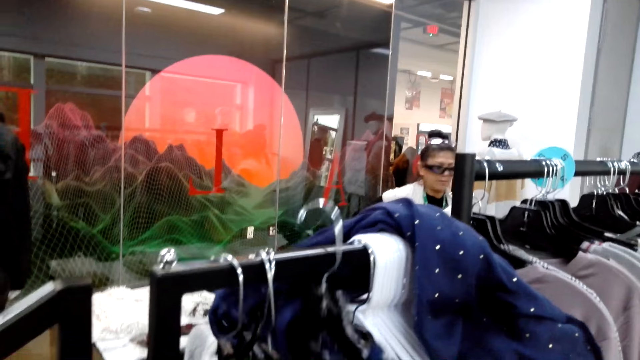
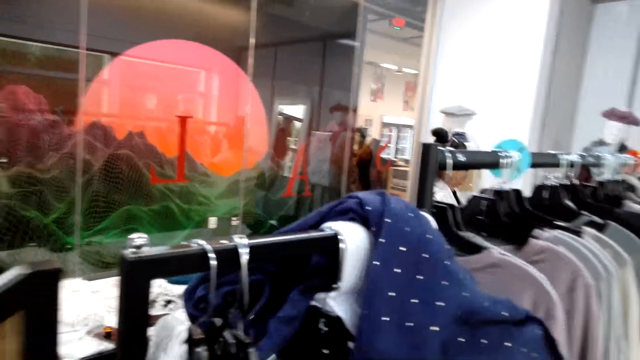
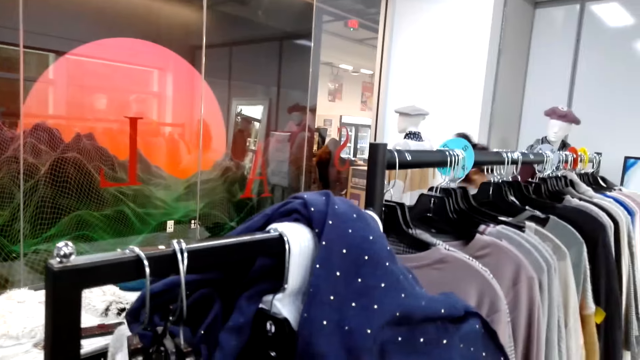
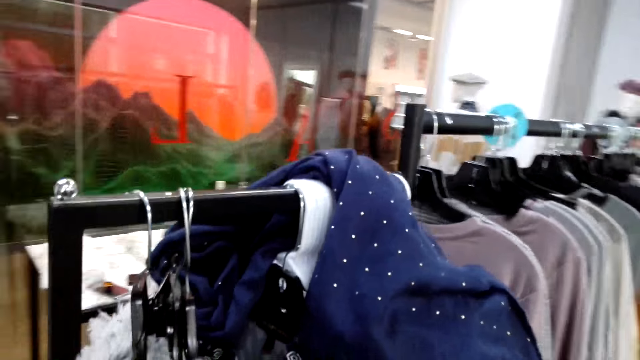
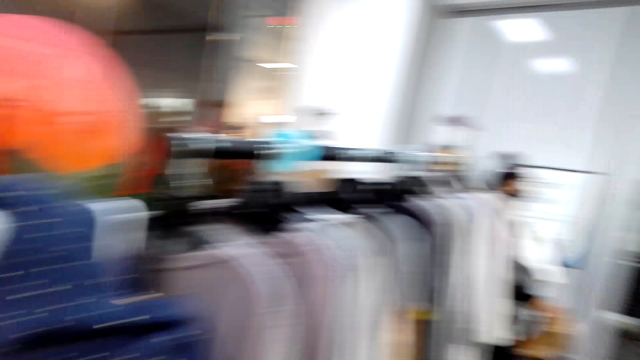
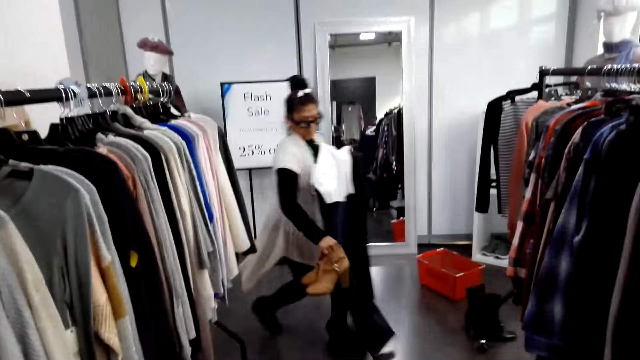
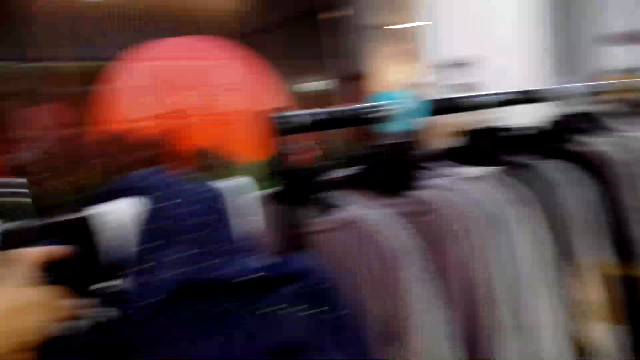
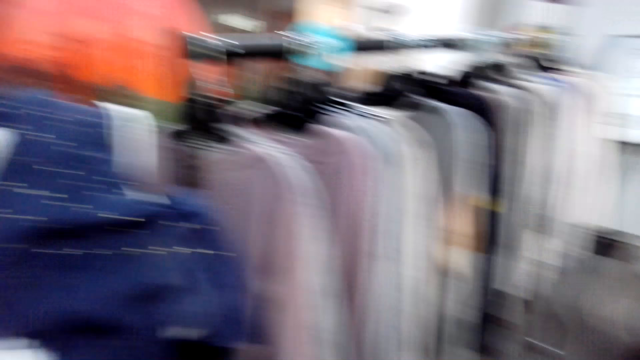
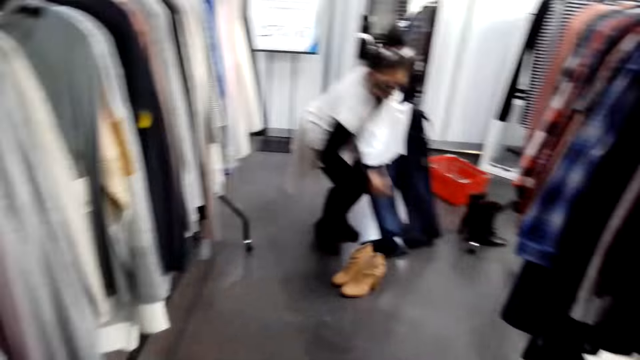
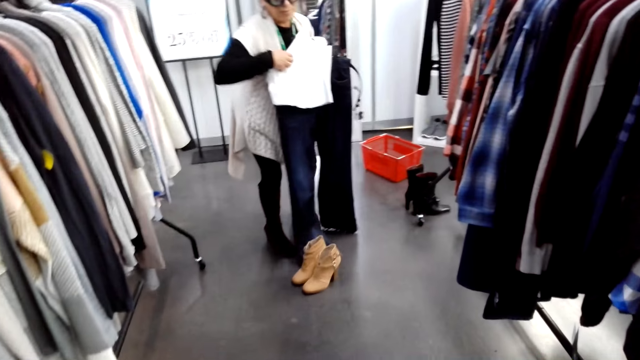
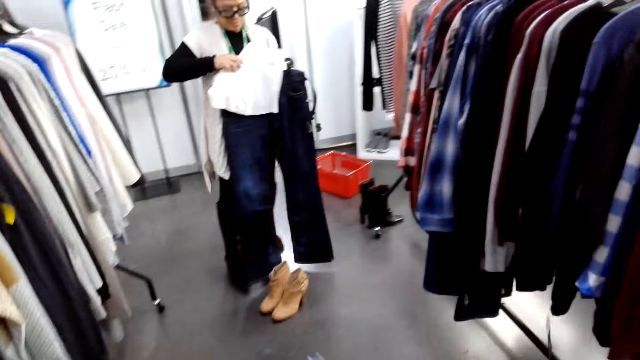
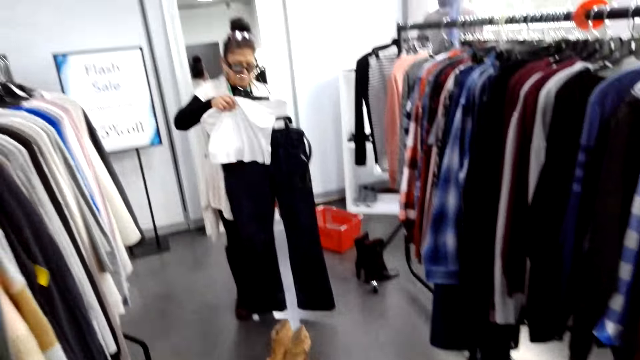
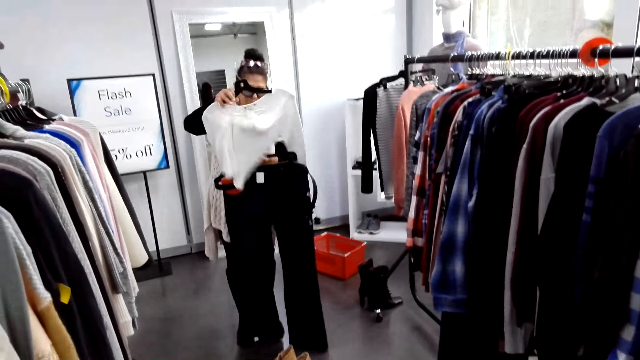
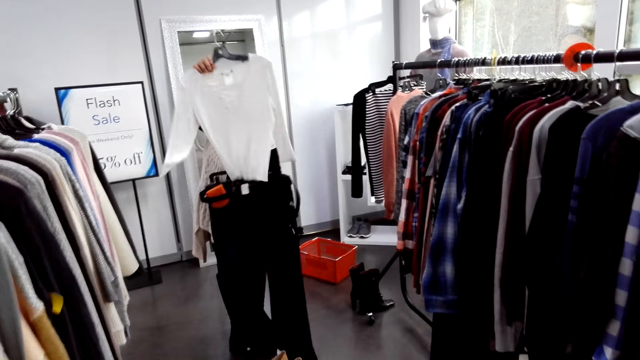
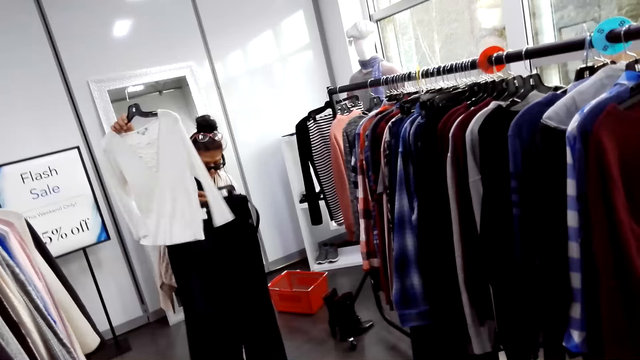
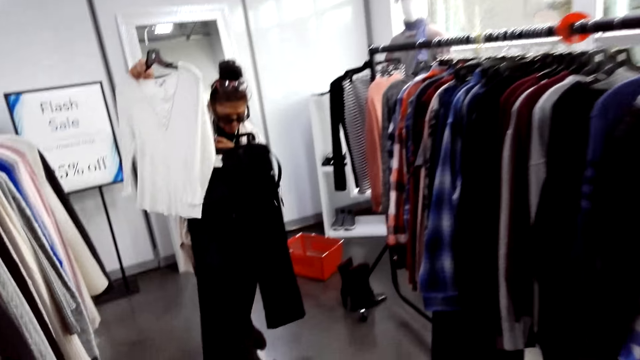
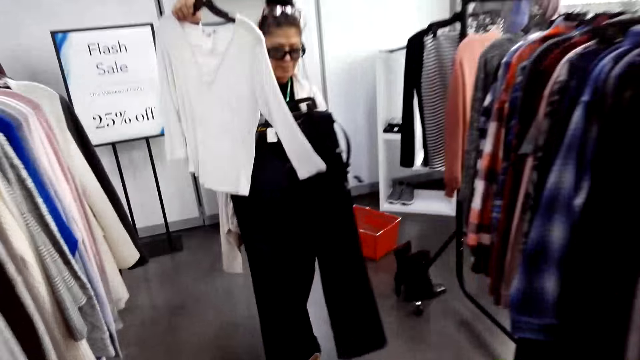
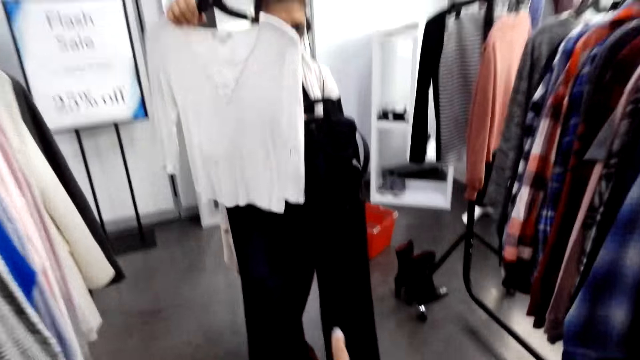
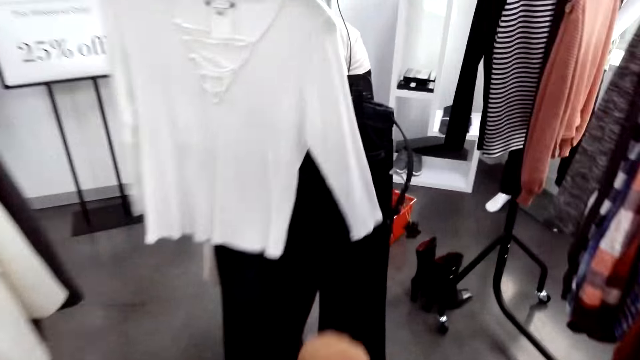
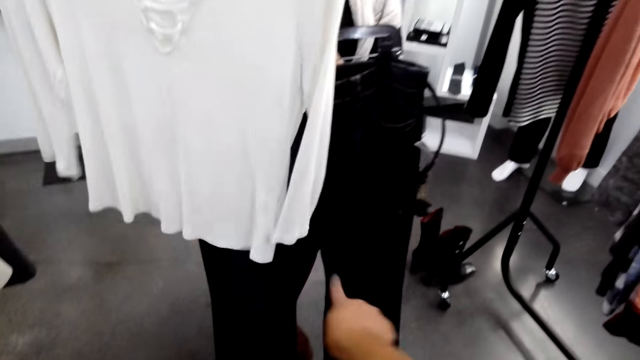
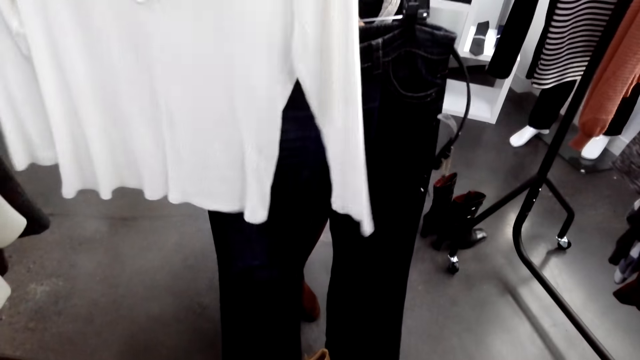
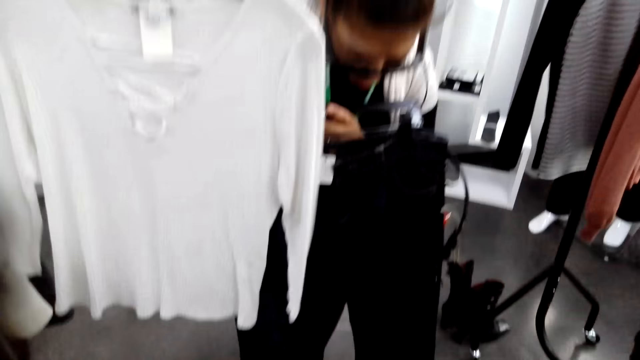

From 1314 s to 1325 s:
The camera wearer holds clothes on a hanger. They remove a cloth from the hanger. A man walks around. The camera wearer turns to the side. A woman holds shoes. The camera wearer looks around the shop. The man bends down and holds clothes on a hanger. The camera wearer holds a top. They walk around. The man holds clothes on a hanger.

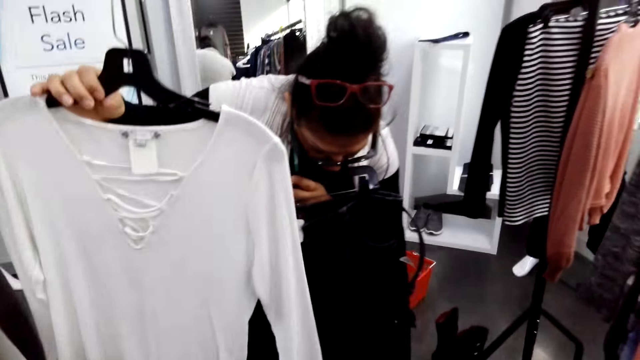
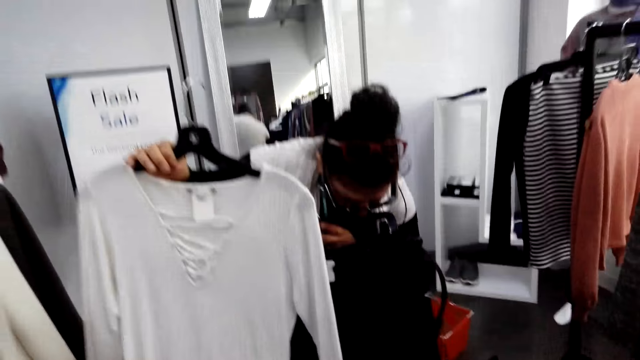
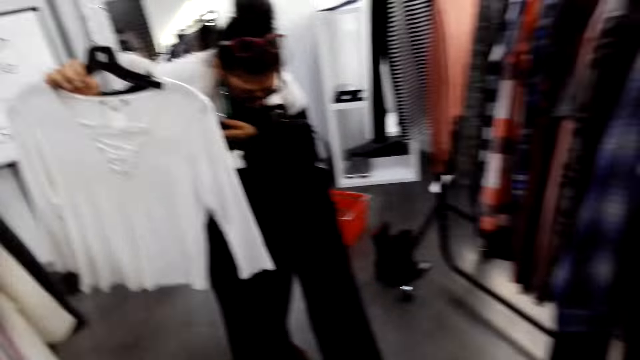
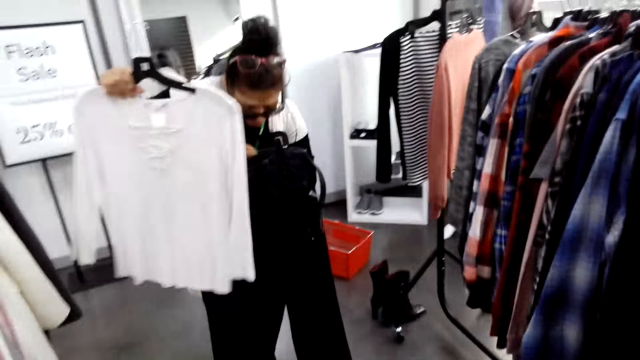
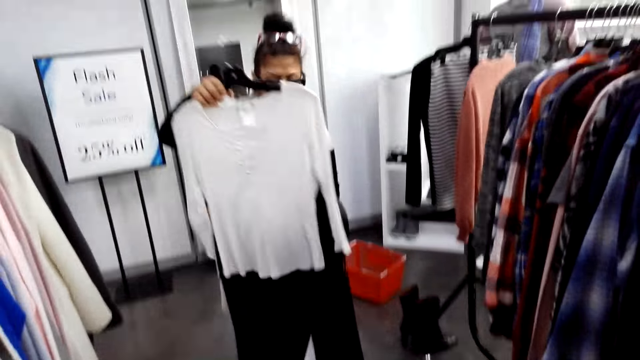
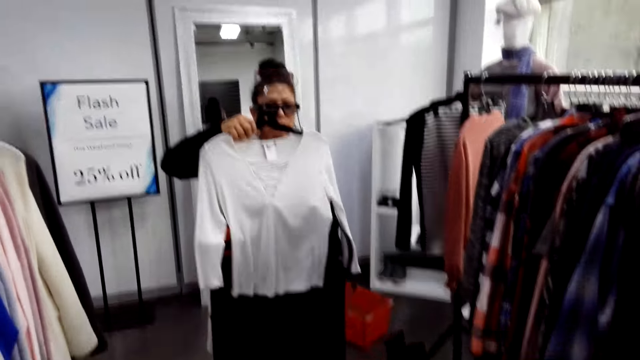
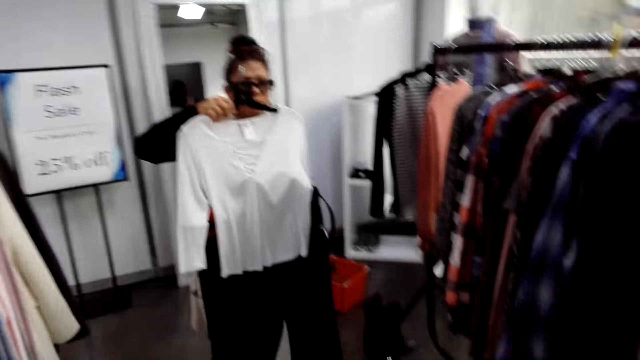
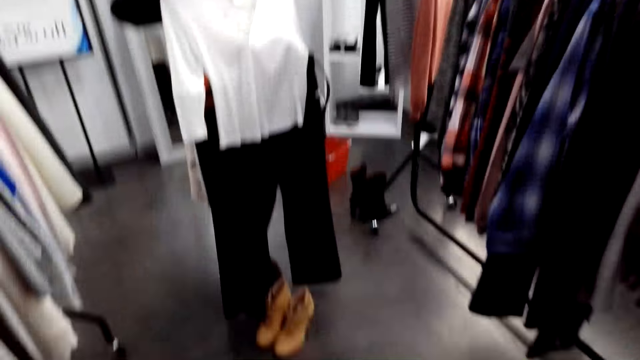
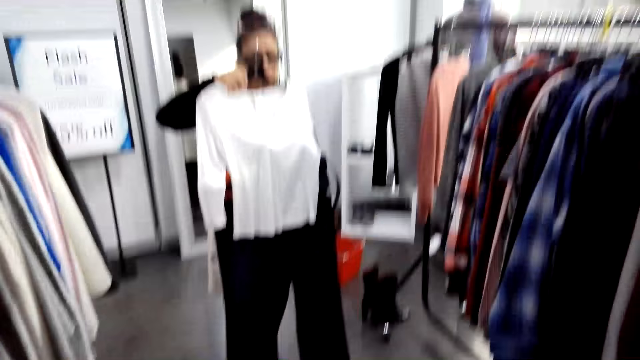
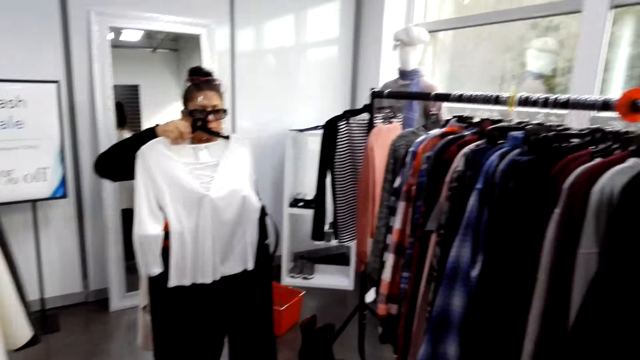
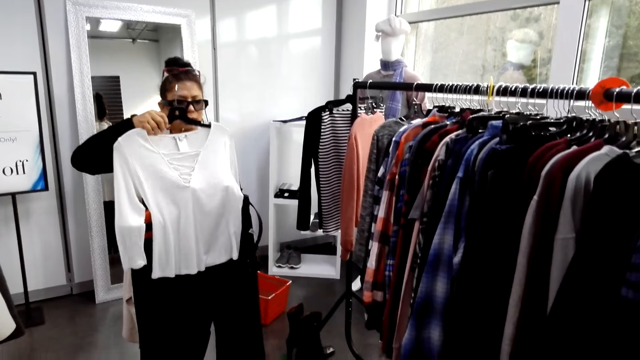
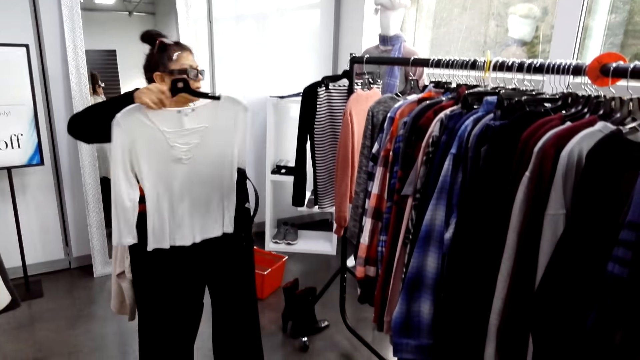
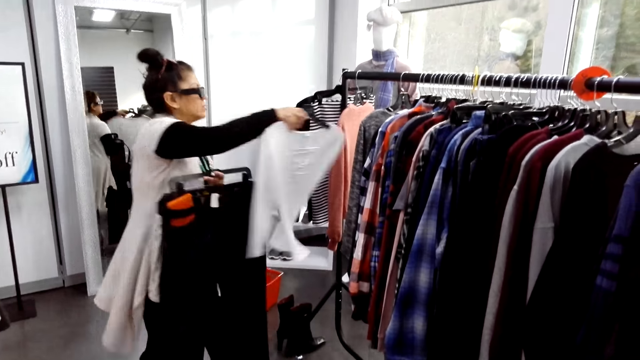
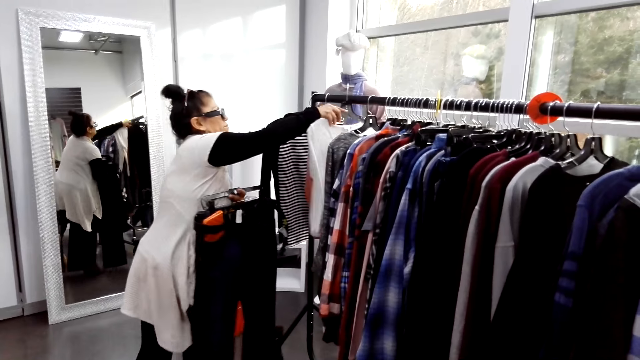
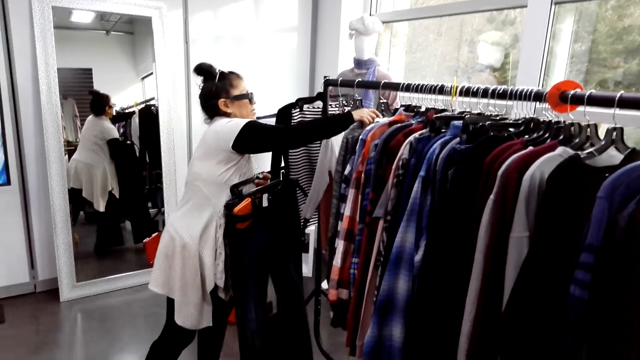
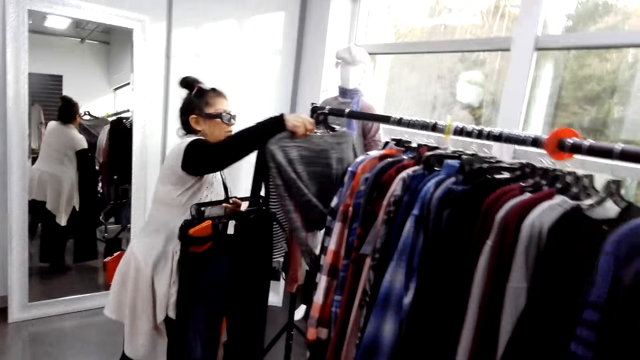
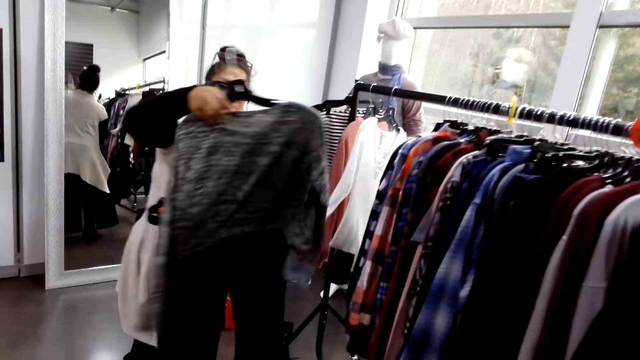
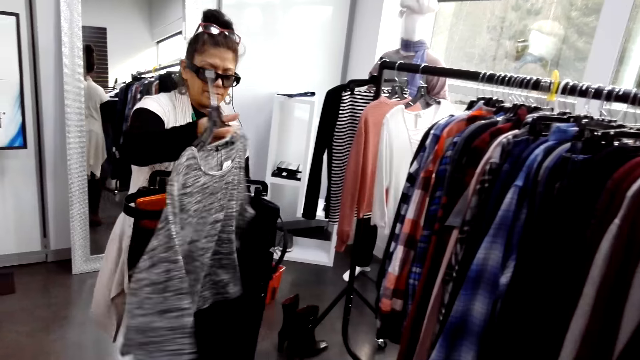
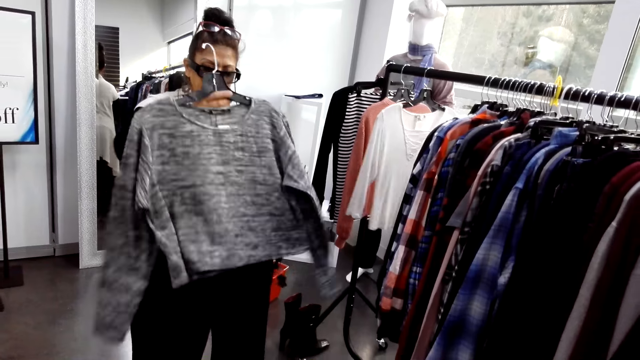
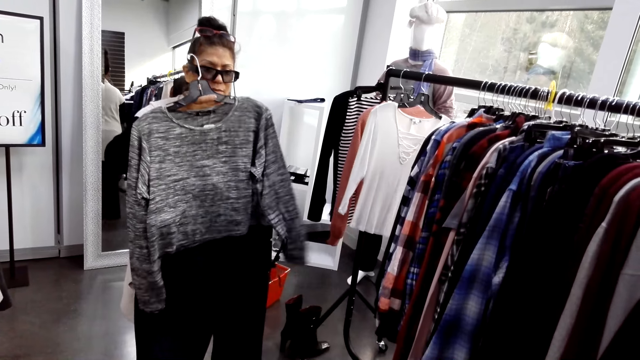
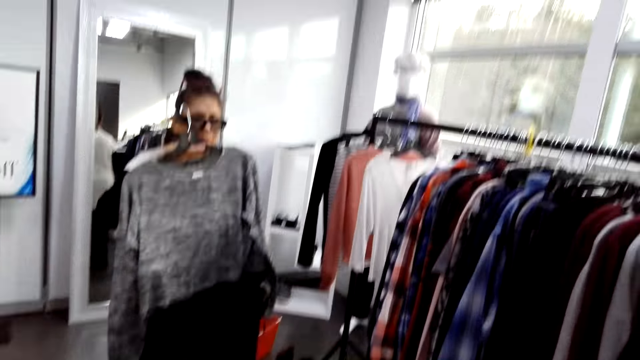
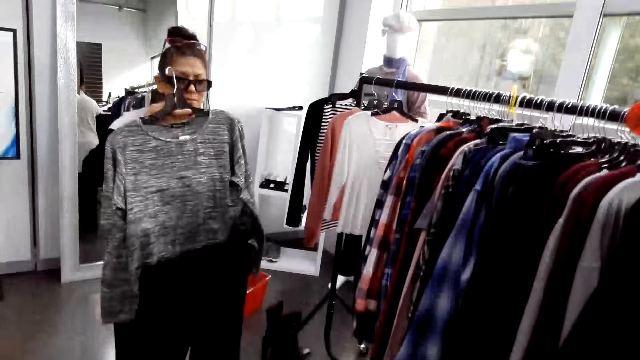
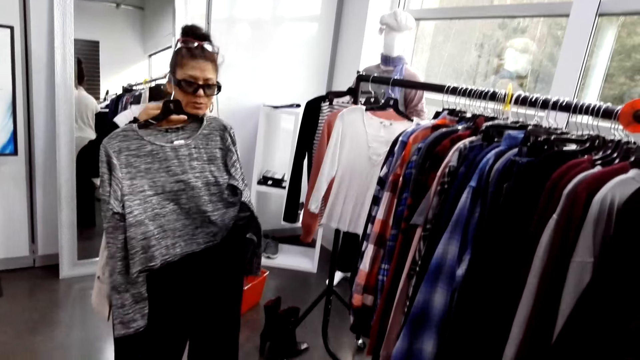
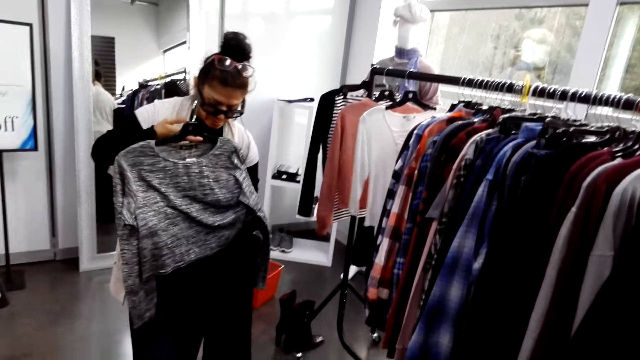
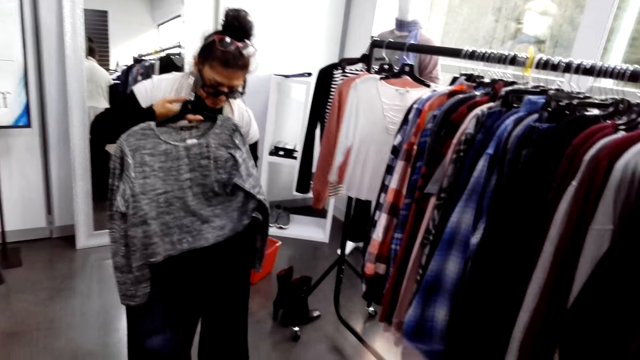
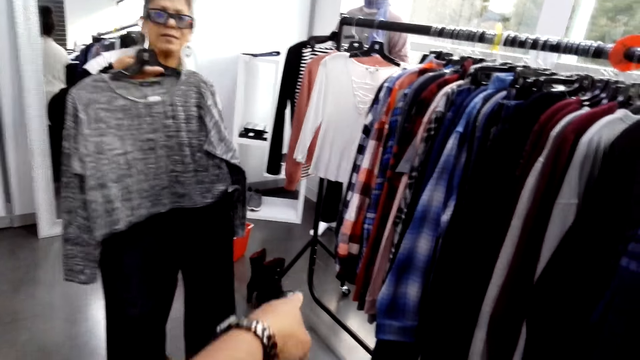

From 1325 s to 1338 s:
A man looks down. The camera wearer turns to the side. The man holds clothes on a hanger. The camera wearer turns to the side. They hold the top and jeans. The man turns to the side and puts a hanger on a rod. The camera wearer hangs clothes to the display. A woman holds clothes. The man holds clothes on a hanger.
